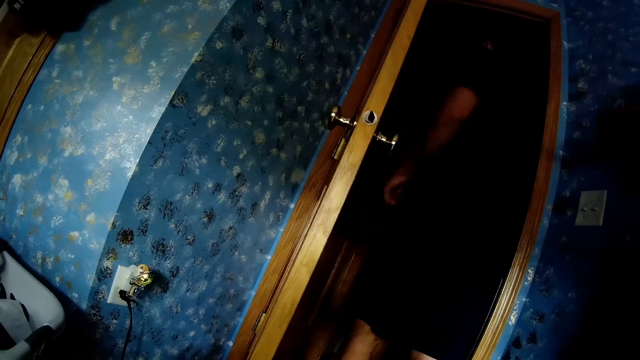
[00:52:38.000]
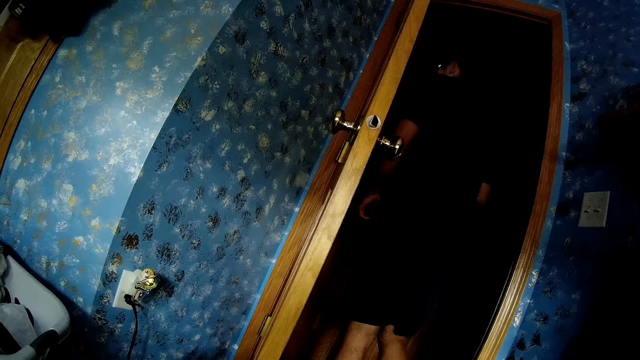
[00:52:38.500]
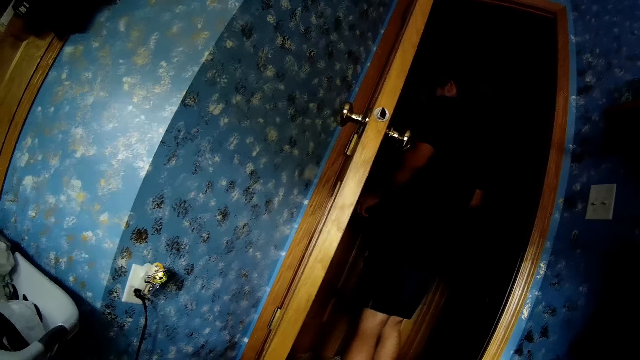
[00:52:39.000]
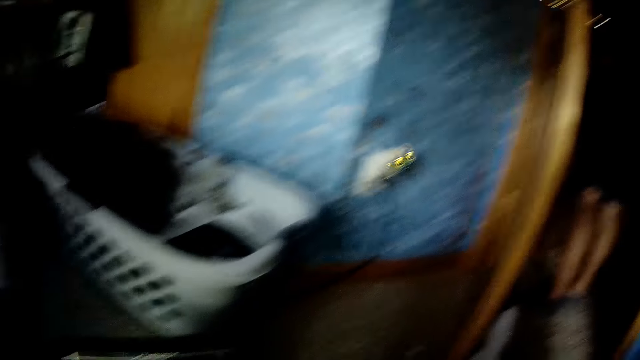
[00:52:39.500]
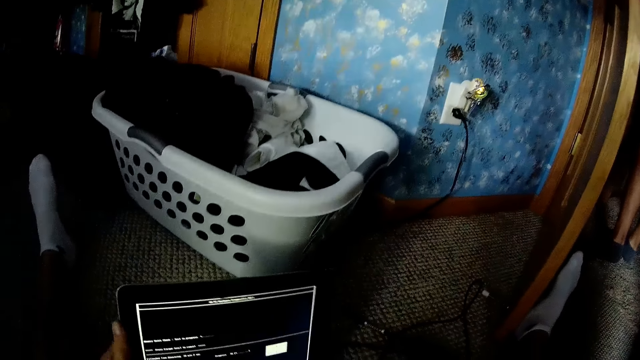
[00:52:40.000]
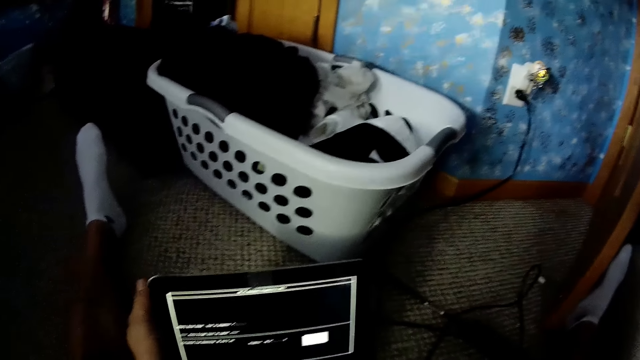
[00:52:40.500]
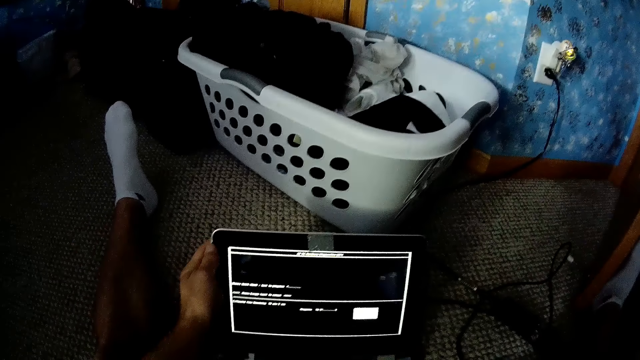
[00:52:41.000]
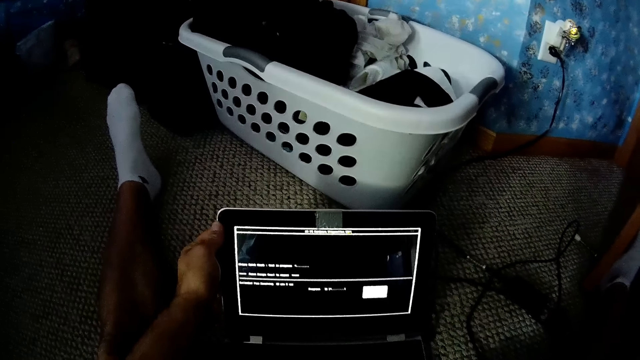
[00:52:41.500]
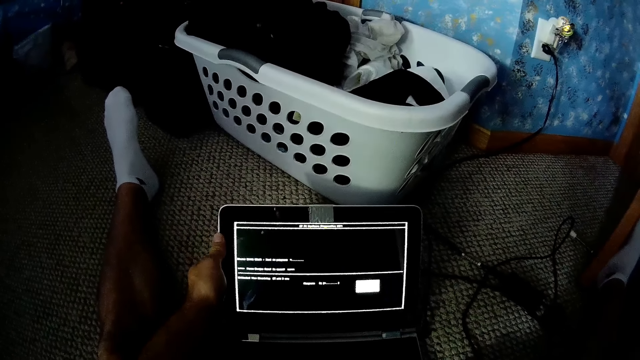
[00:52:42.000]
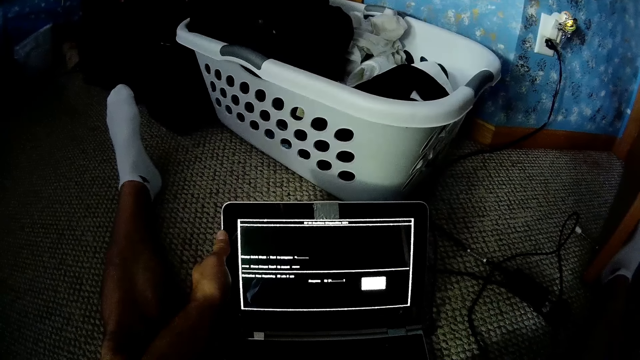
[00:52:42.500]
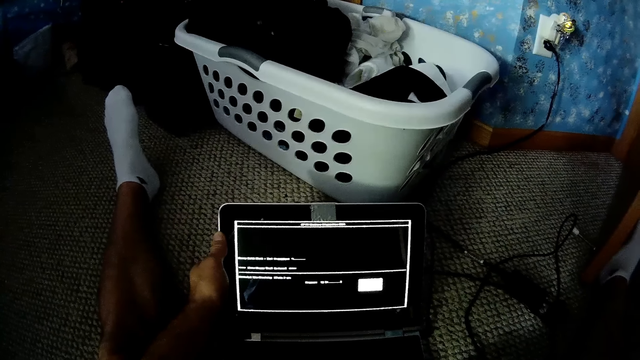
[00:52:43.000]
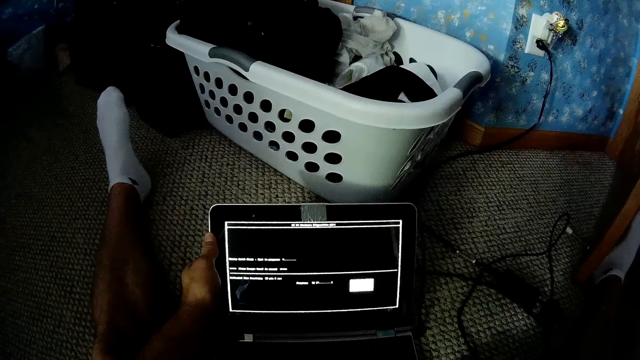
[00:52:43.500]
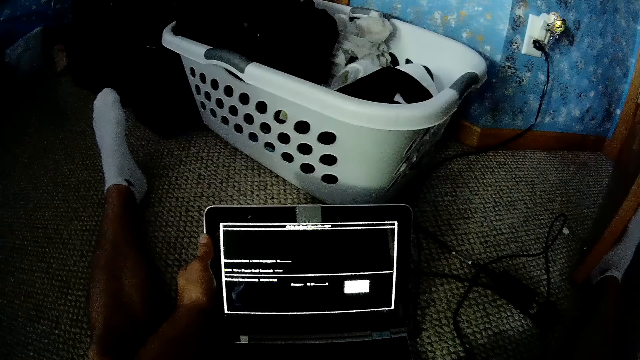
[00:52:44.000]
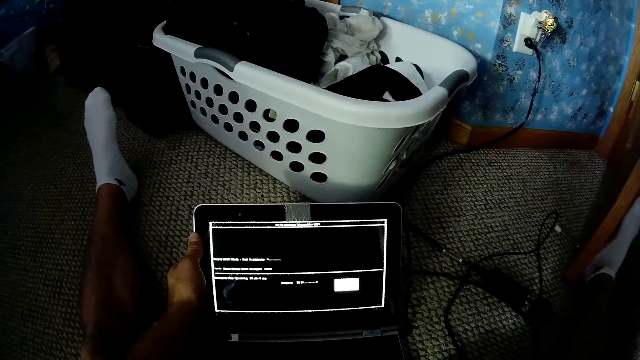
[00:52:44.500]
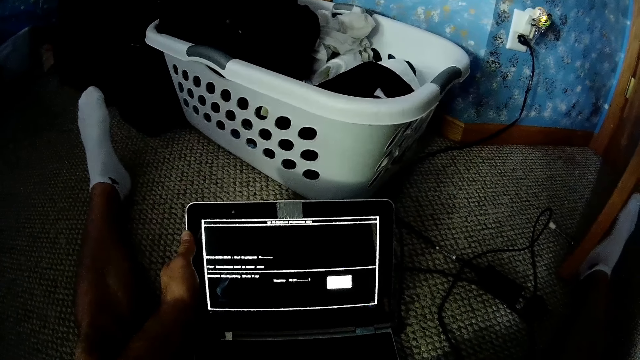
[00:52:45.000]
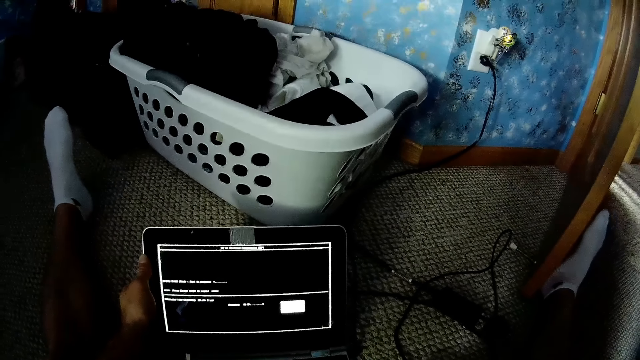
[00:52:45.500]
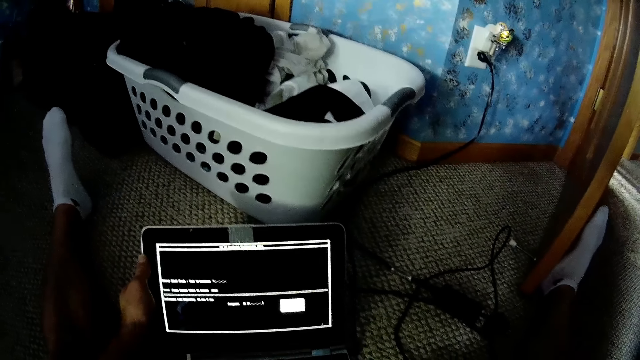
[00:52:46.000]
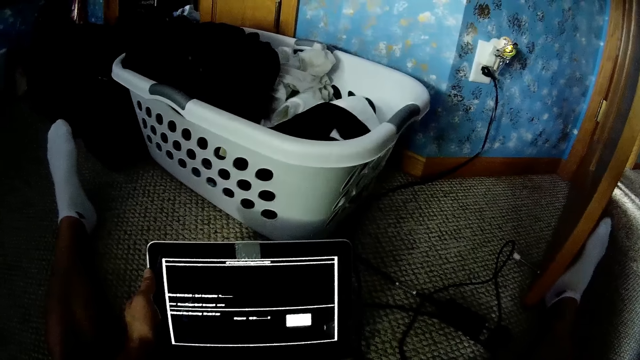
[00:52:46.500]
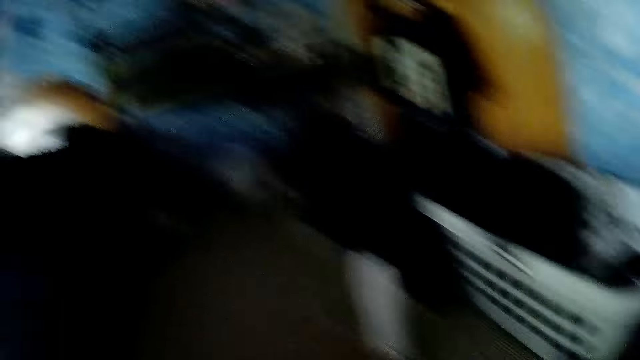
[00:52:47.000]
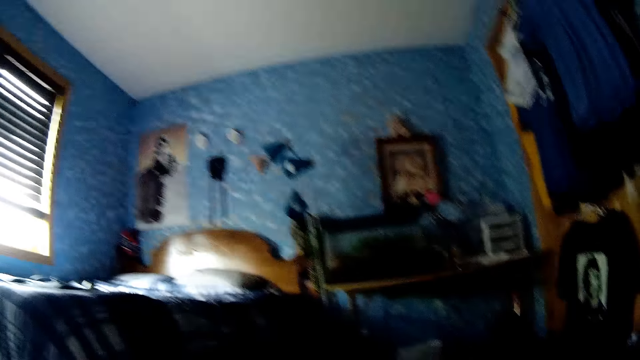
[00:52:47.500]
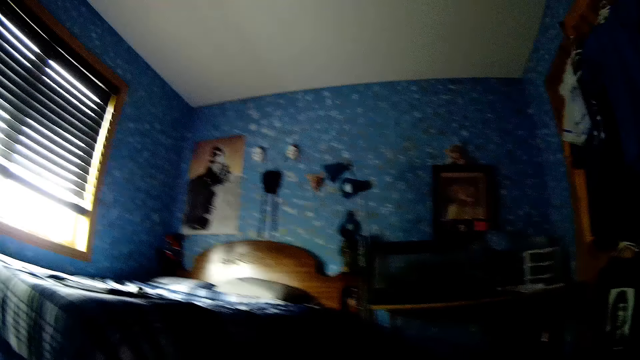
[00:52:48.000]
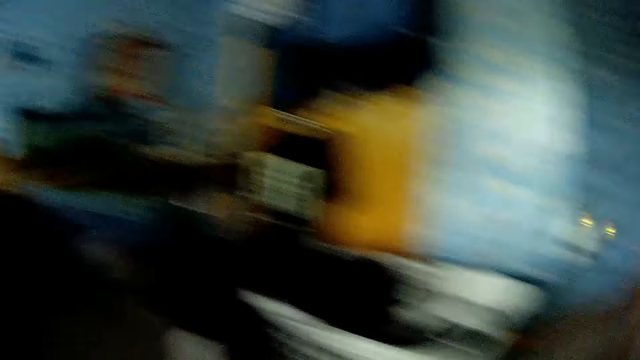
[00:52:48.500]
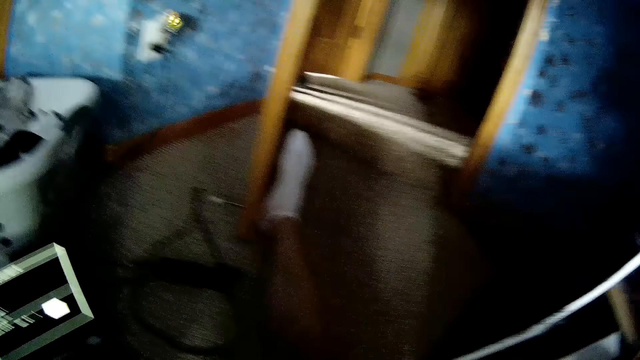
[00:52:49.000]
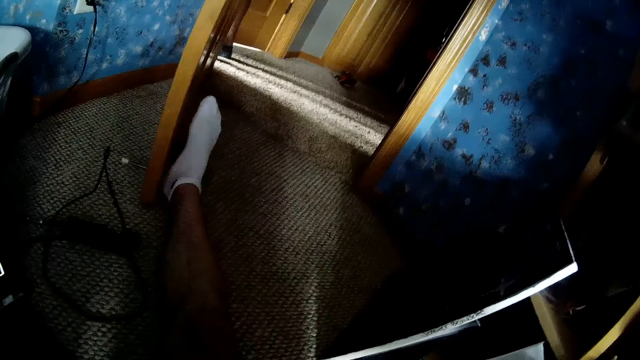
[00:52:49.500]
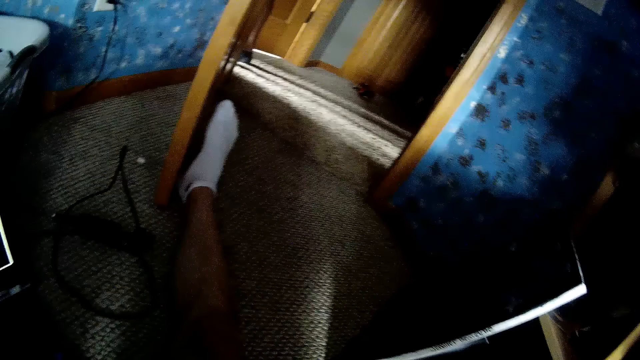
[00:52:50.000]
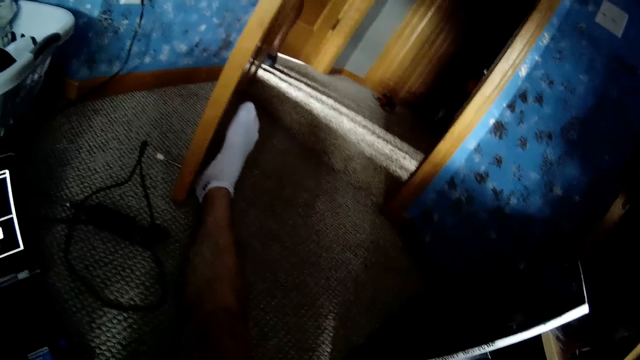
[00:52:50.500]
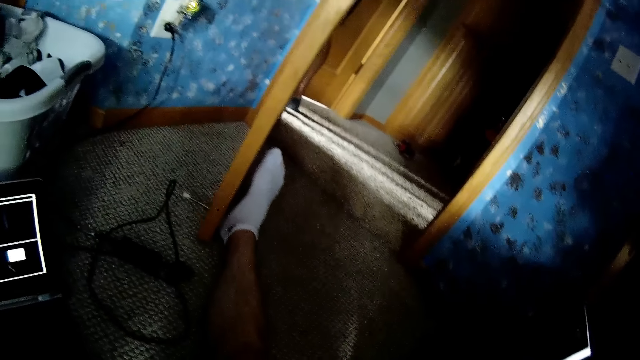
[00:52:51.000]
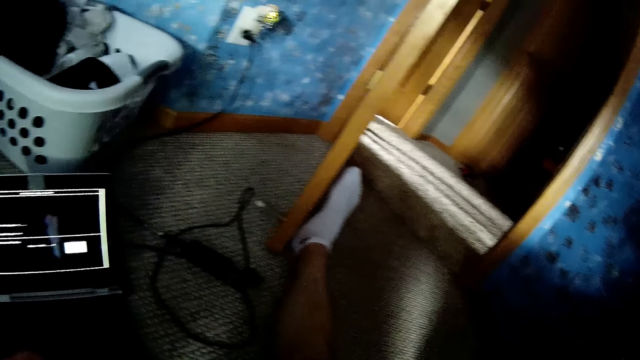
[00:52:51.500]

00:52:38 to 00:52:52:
A man walks around the house. The camera wearer looks at the man. They place the laptop on the floor. They hold the laptop. They operate the laptop. They look at the laptop screen. They look around the house. They look at a wall.

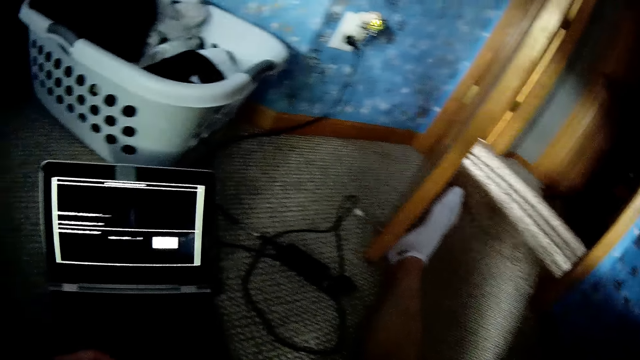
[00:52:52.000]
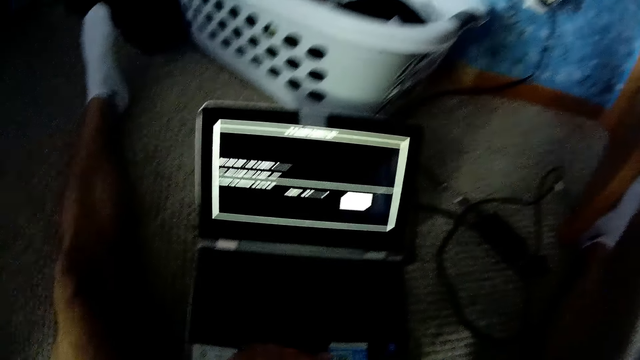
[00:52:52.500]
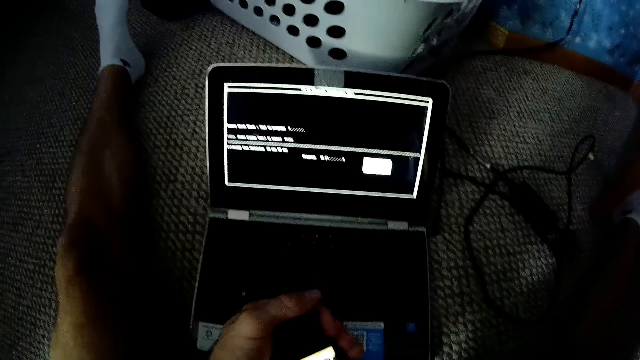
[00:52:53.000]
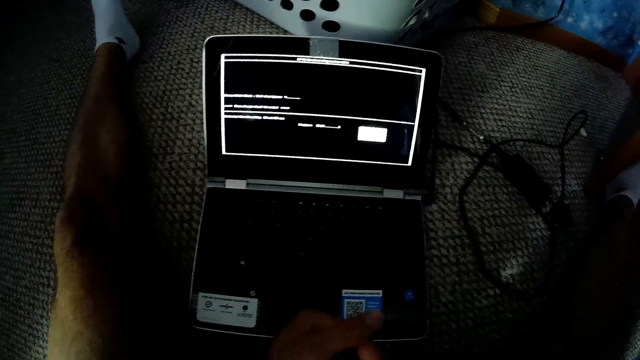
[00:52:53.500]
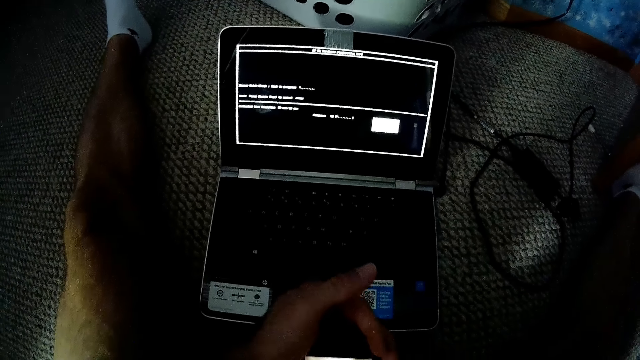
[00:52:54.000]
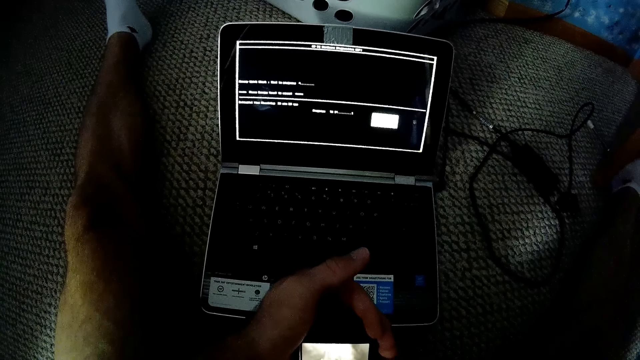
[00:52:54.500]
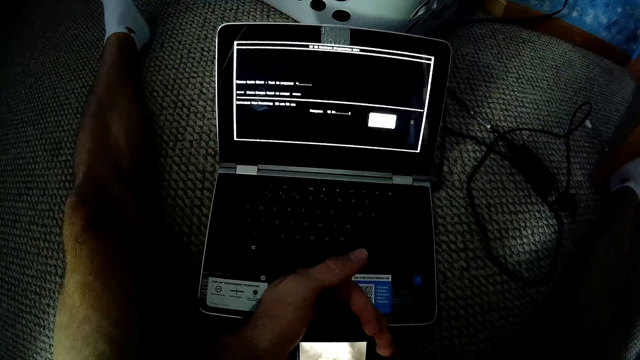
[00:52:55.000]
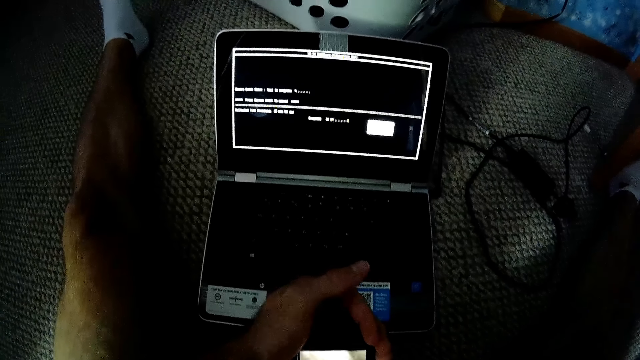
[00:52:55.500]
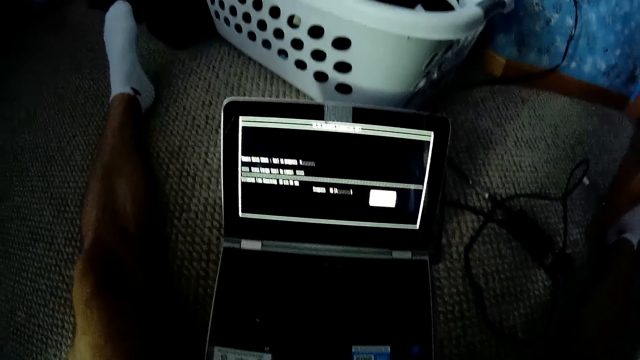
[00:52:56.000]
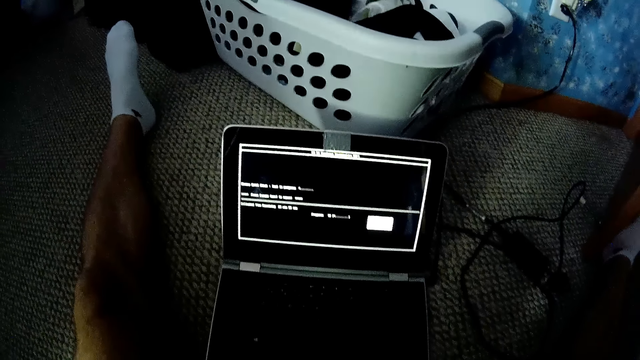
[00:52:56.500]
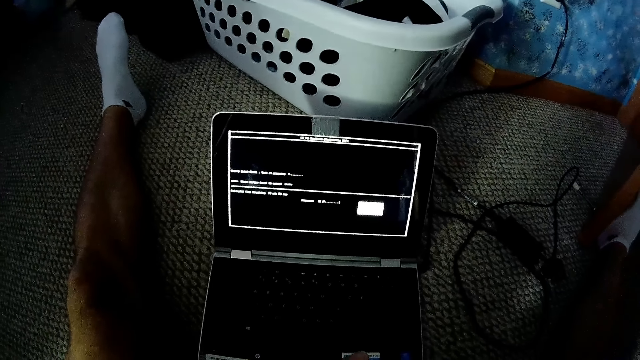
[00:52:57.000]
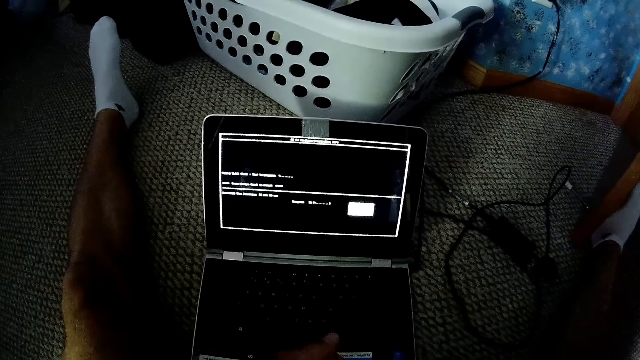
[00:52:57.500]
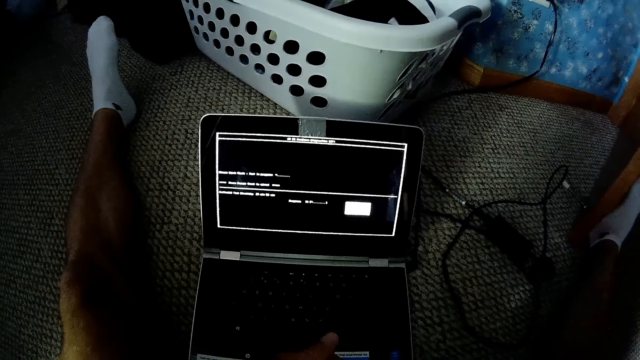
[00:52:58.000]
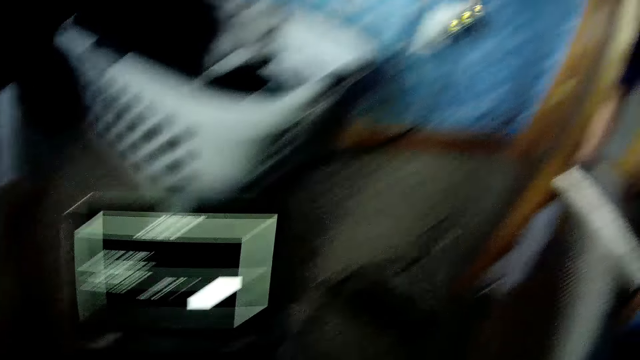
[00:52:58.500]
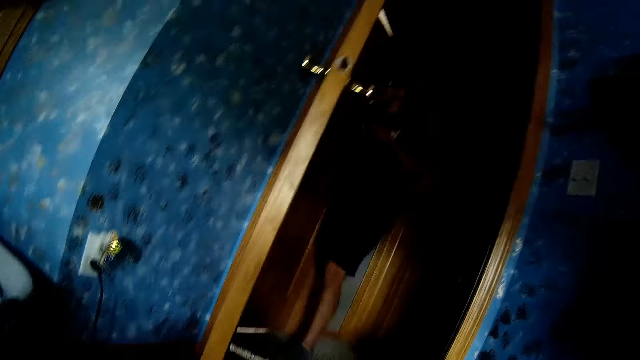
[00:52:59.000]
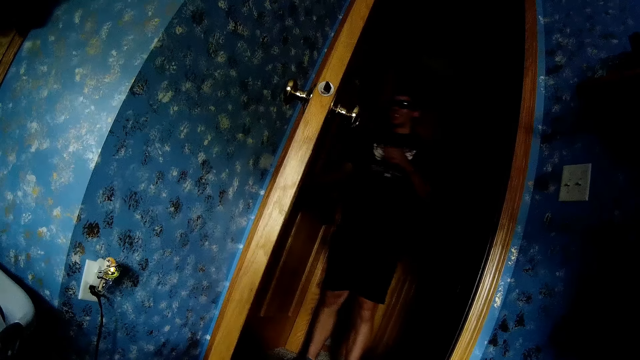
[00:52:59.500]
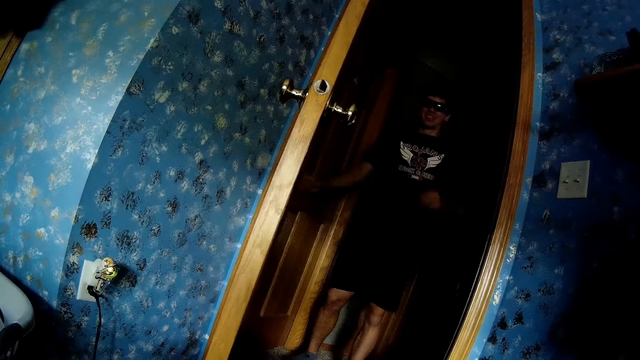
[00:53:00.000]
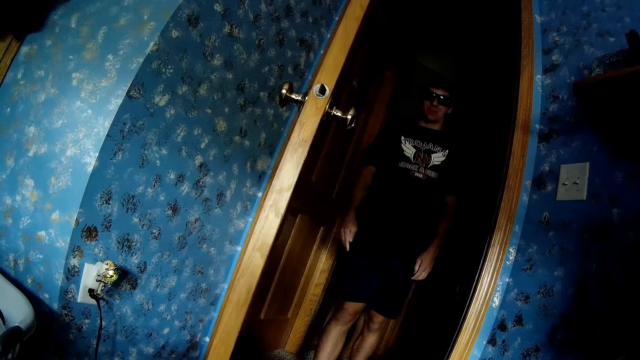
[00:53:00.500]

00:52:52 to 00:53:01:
The camera wearer looks at a laptop screen. They use a phone. They look at the laptop. They look at an entrance. A man closes the door. The camera wearer looks around the house. The man walks around the house.
